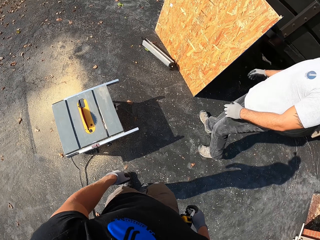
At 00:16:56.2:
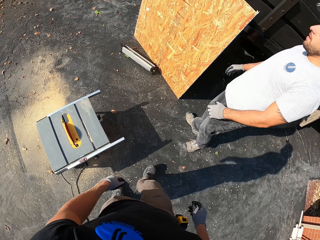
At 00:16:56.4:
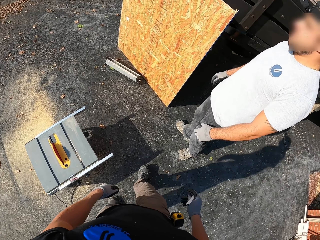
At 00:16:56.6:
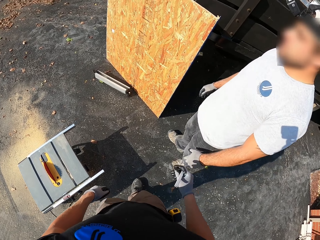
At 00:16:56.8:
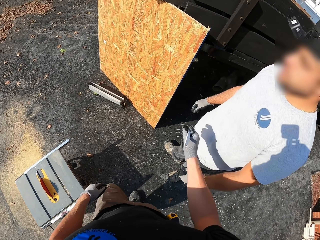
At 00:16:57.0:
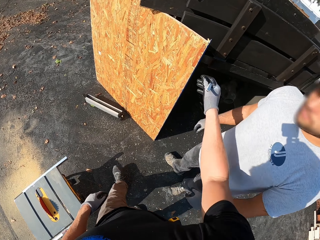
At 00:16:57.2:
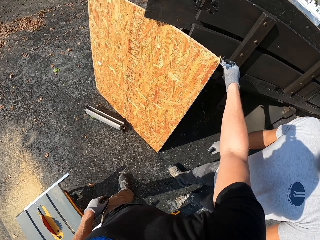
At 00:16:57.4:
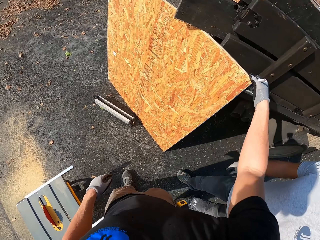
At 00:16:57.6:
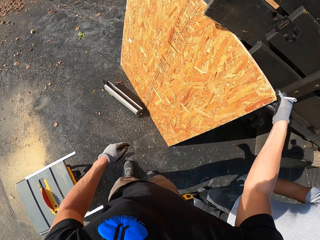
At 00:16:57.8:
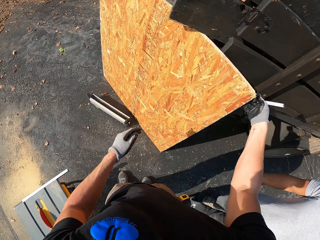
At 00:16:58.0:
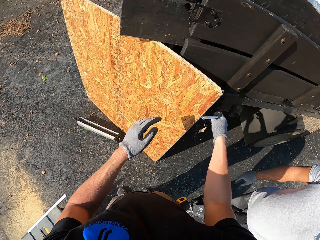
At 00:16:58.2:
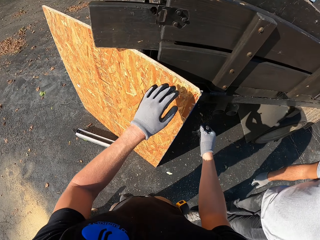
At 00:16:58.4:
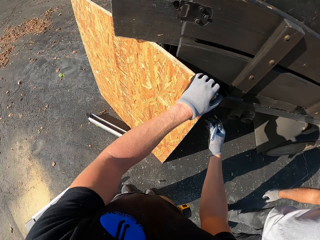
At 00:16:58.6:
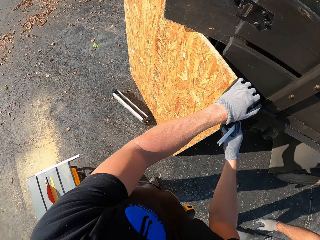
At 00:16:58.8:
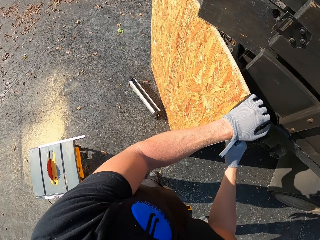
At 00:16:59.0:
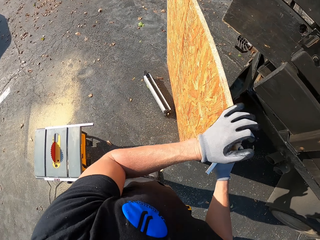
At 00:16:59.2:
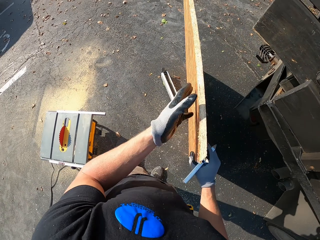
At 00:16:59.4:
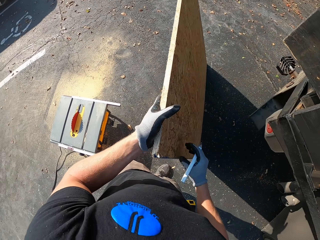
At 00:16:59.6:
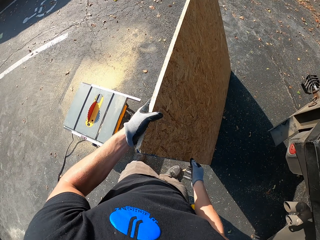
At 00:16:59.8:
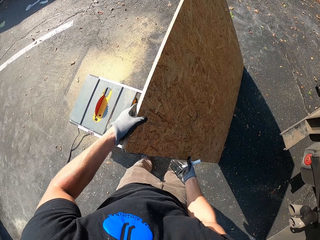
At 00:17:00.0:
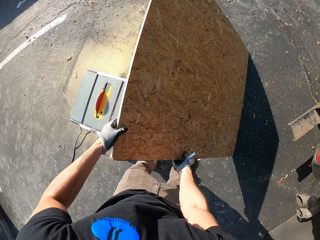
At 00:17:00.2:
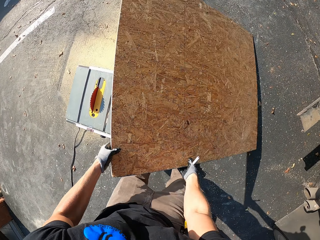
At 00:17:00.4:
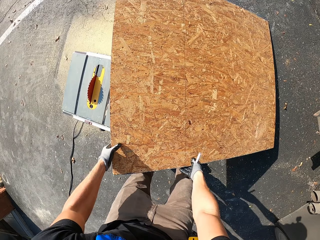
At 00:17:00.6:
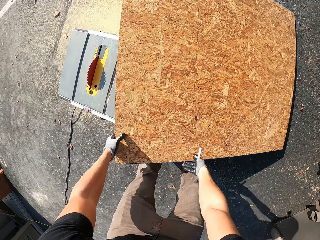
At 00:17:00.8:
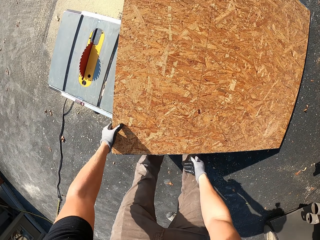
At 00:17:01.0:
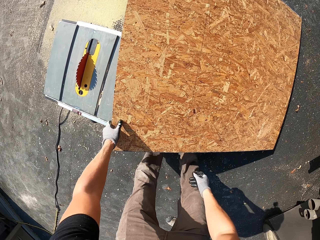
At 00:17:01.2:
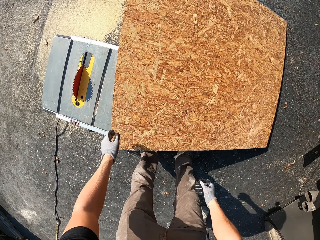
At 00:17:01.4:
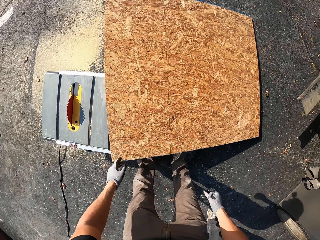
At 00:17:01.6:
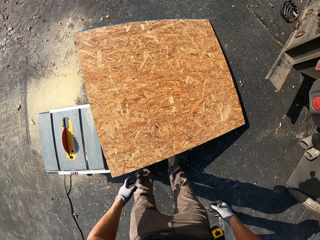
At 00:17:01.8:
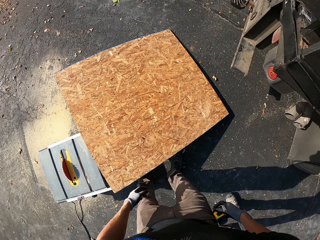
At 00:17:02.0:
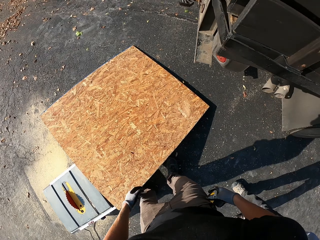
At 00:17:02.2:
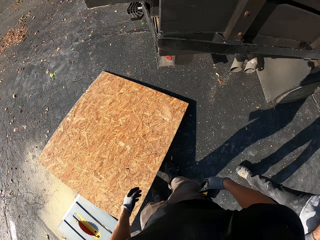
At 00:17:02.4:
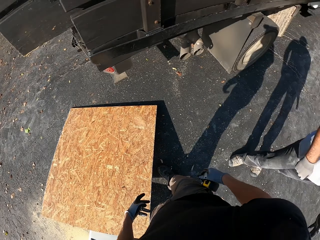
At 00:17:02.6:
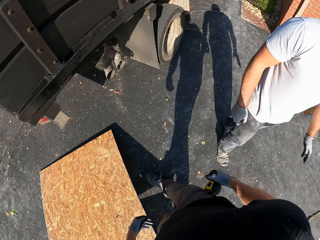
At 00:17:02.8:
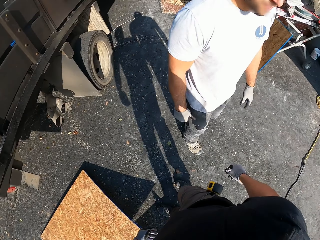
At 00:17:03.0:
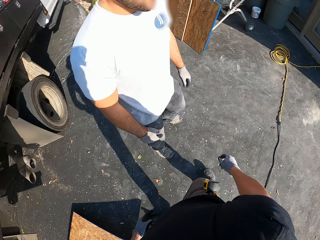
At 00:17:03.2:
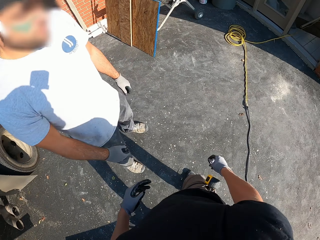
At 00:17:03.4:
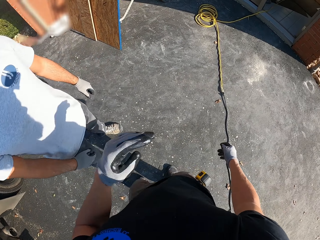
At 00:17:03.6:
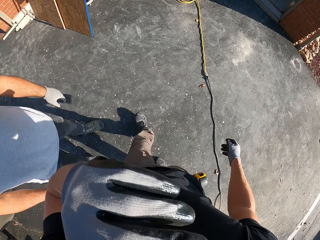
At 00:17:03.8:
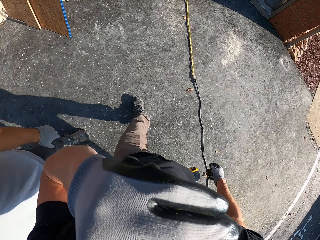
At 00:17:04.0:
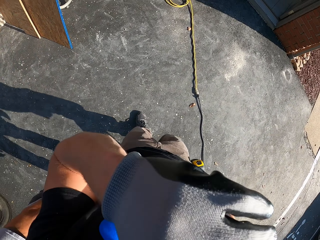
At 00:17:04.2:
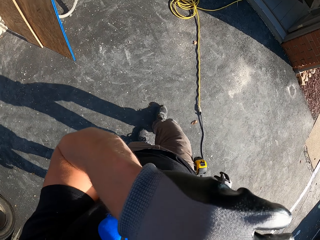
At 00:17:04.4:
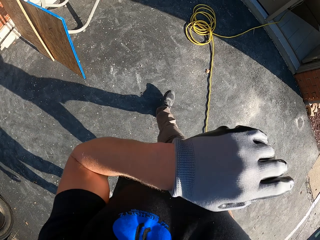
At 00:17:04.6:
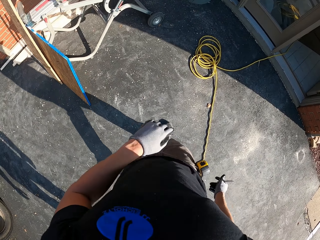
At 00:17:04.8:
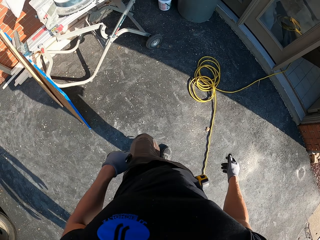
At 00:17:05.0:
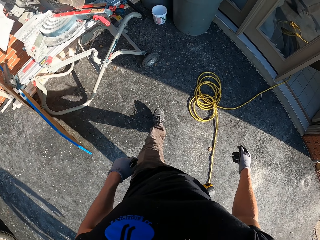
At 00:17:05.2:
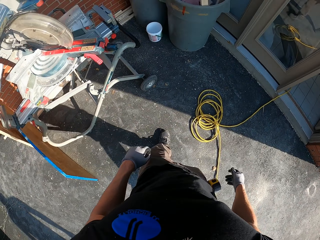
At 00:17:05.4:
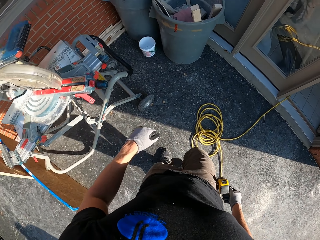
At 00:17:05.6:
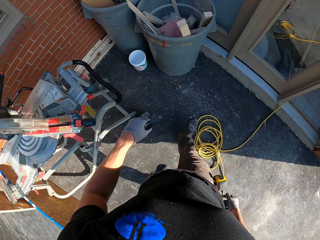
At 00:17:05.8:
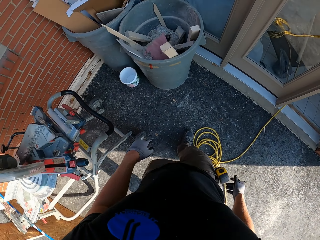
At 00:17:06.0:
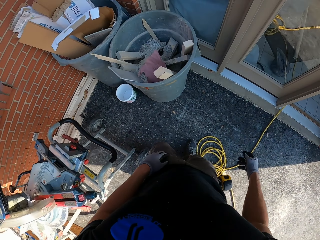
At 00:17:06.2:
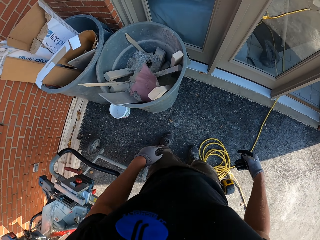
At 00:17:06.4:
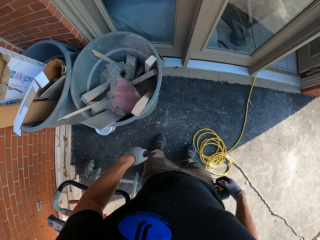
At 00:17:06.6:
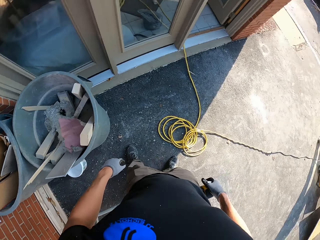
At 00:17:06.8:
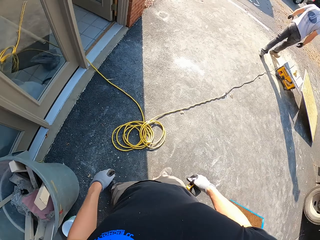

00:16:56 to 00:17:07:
A man stands near the camera wearer. The camera wearer holds plywood. He removes a tiny piece of the board from it. He puts the plywood on the table saw. He lifts his left hand. He walks in the compound.

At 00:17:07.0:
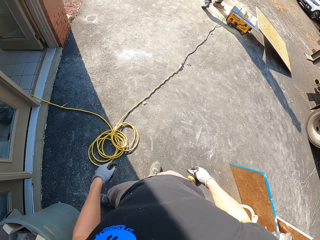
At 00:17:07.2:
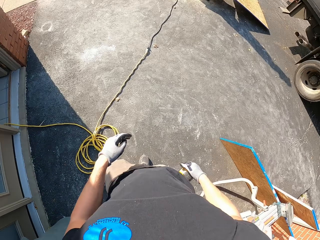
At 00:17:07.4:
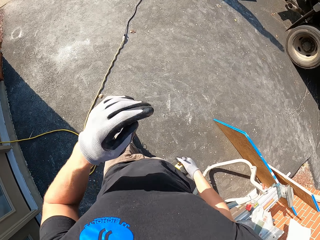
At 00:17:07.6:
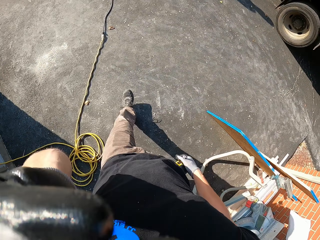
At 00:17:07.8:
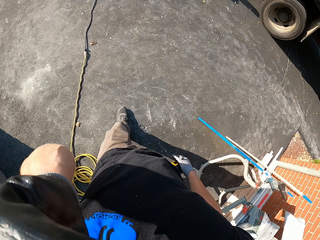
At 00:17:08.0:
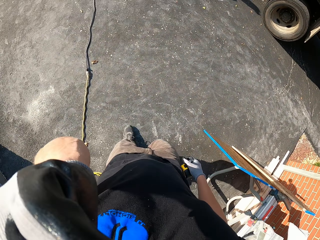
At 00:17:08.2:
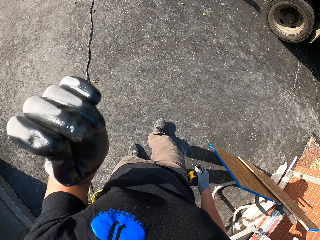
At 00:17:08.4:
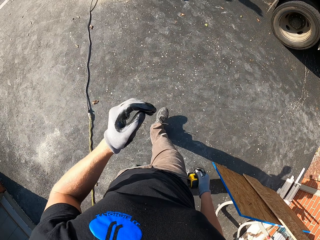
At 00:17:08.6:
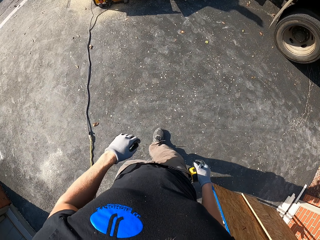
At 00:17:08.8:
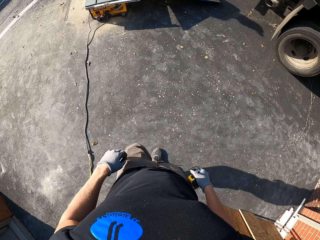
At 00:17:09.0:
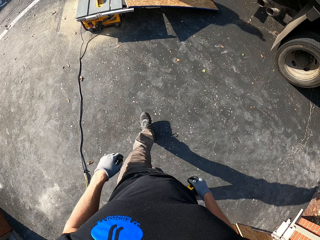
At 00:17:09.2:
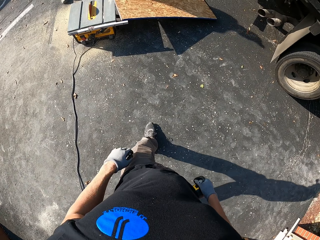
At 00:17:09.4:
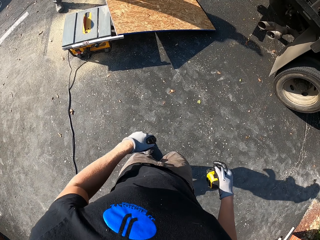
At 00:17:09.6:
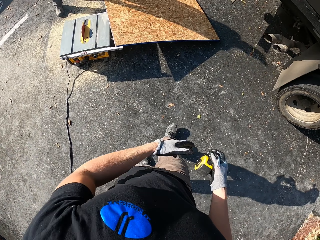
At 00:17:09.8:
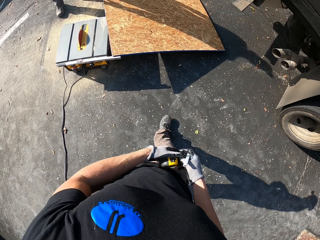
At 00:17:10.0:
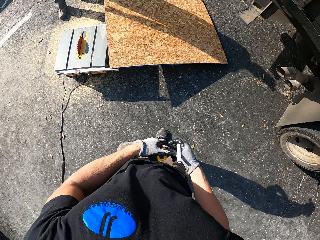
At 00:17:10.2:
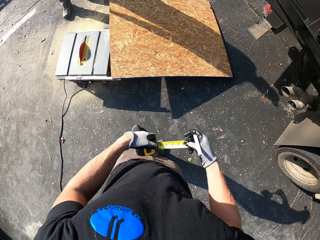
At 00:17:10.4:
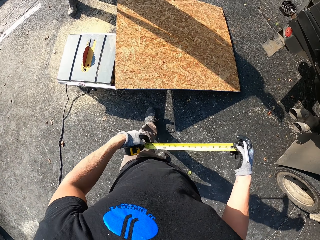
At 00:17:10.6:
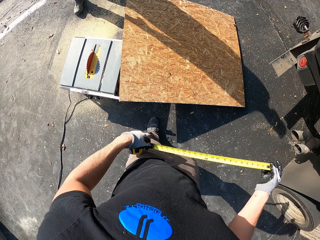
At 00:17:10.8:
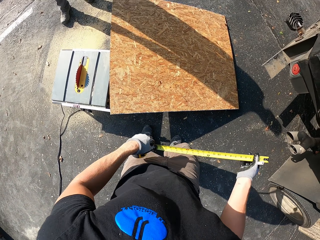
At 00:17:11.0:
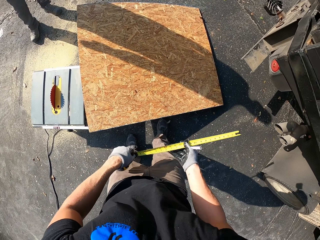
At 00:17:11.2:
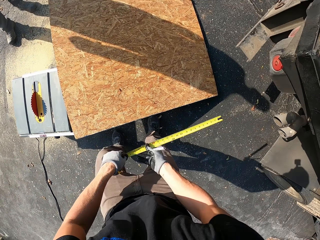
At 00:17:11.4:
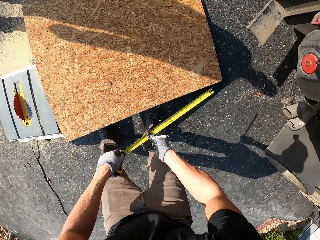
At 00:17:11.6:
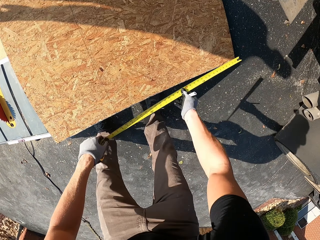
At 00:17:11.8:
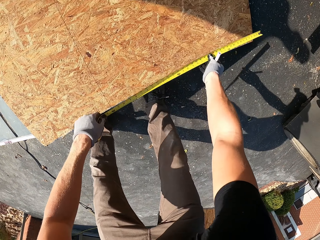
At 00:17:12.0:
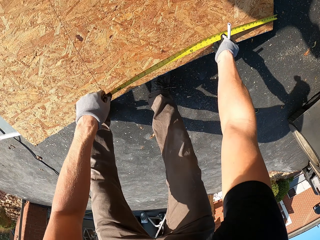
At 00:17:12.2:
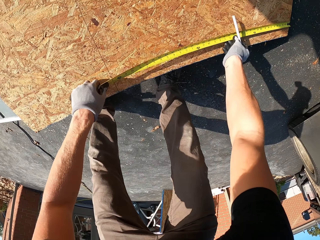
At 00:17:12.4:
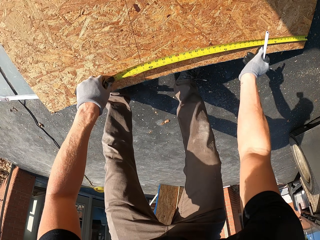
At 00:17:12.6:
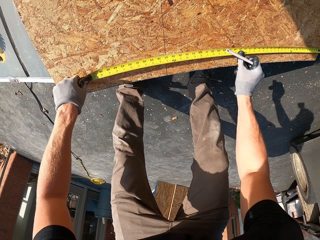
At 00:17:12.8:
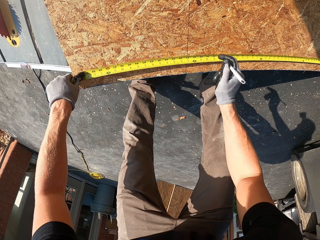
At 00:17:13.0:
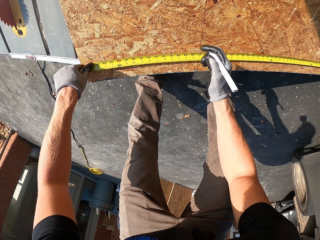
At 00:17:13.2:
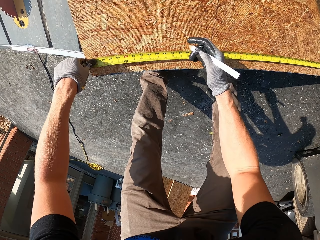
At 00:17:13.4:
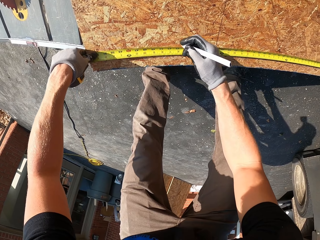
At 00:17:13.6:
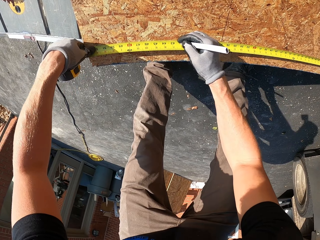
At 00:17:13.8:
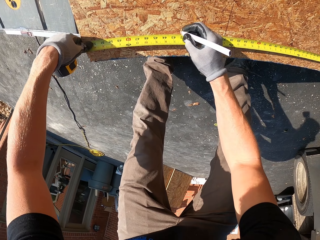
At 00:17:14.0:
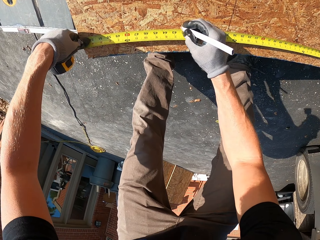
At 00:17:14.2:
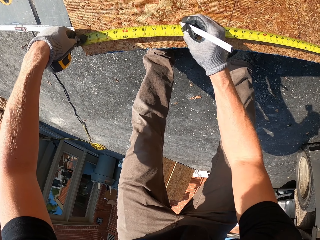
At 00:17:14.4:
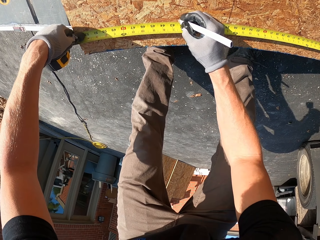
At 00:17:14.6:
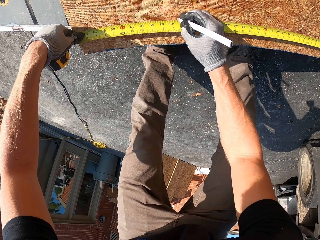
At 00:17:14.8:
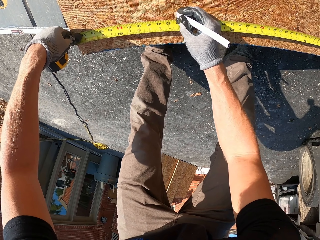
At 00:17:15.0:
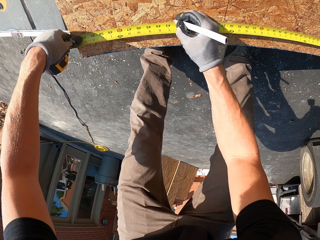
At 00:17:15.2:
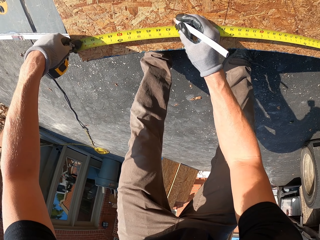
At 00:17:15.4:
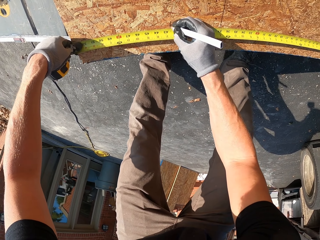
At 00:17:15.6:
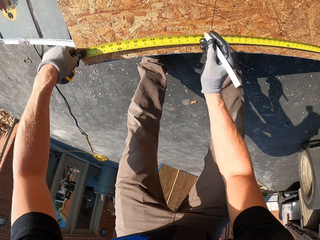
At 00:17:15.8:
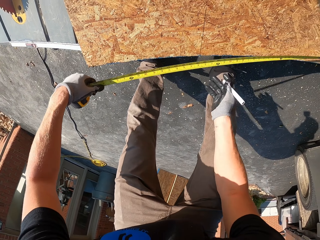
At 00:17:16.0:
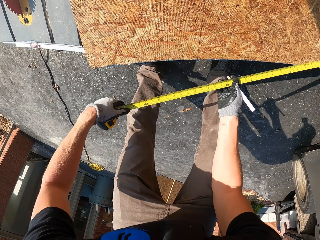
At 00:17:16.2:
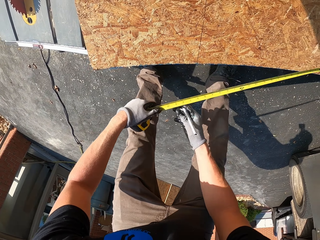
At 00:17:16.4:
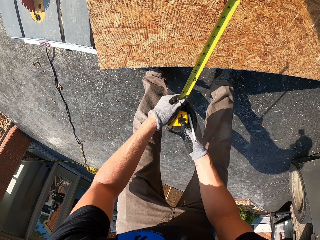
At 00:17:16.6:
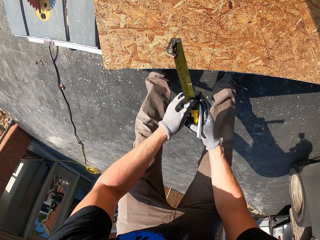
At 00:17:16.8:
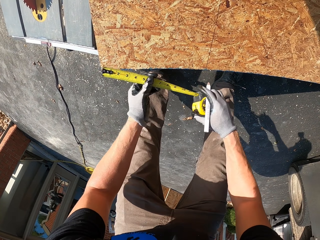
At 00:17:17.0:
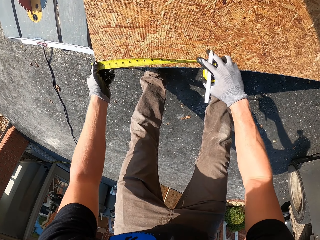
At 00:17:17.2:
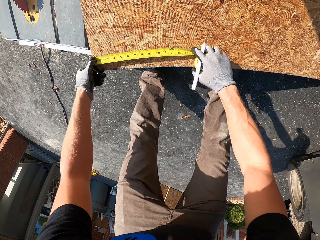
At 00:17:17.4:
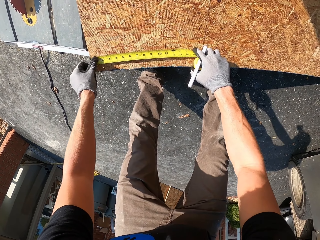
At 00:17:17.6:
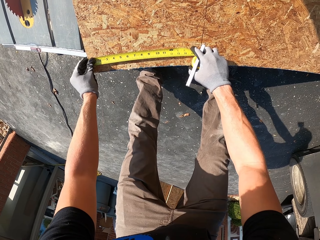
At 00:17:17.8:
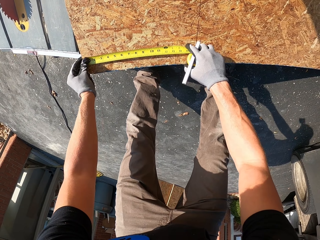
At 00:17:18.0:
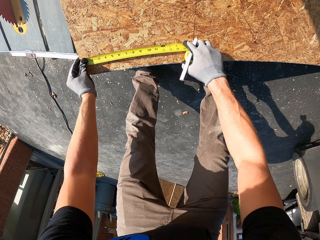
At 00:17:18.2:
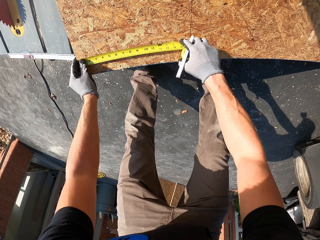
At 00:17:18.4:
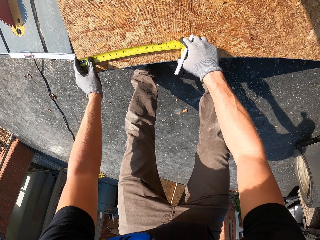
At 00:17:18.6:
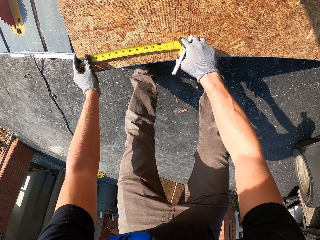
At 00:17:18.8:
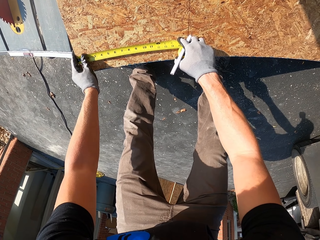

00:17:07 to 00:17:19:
The camera wearer raises a hand. They hold a tape measure. They measure the board. They put a mark on the board.
